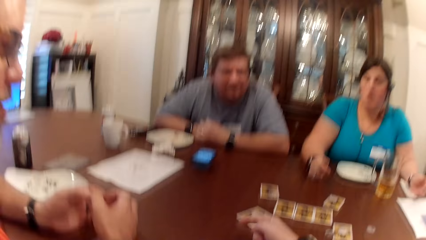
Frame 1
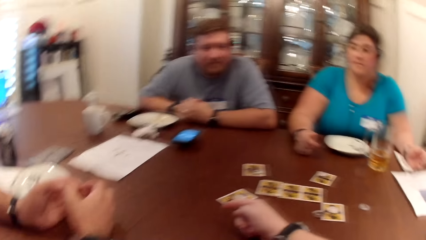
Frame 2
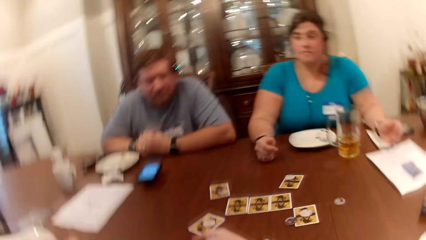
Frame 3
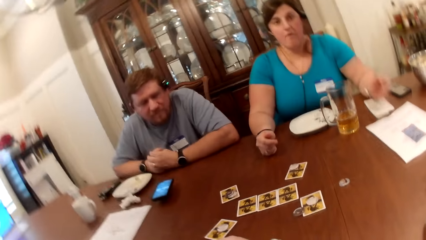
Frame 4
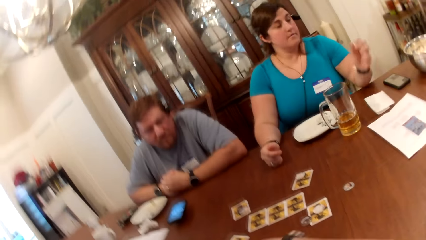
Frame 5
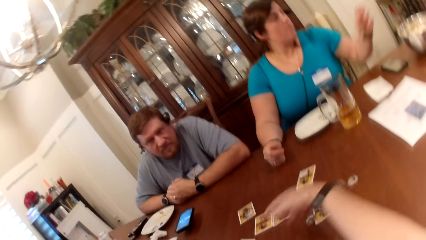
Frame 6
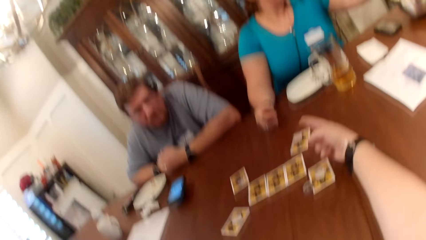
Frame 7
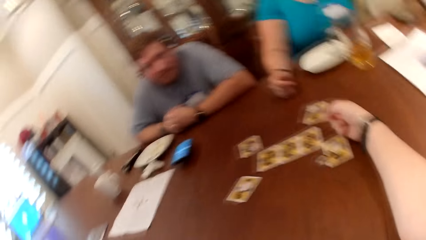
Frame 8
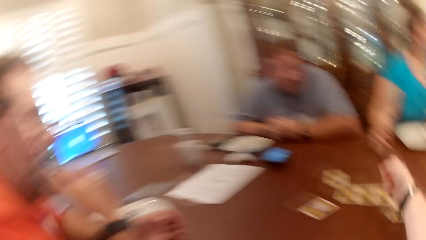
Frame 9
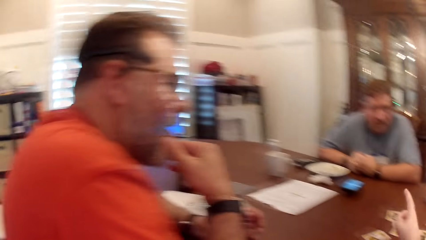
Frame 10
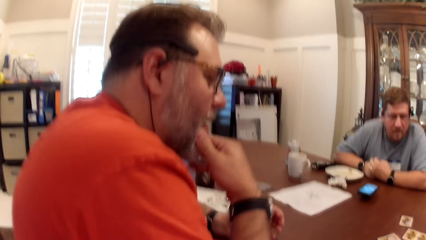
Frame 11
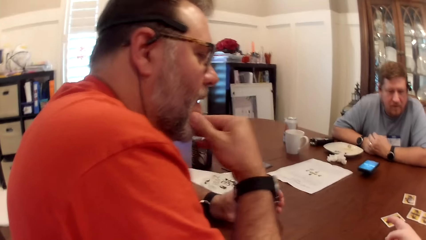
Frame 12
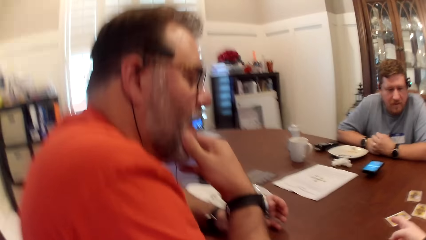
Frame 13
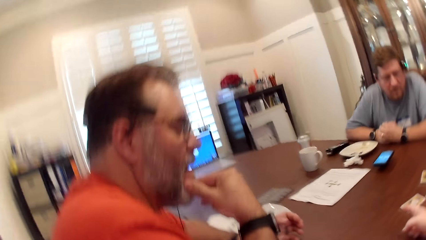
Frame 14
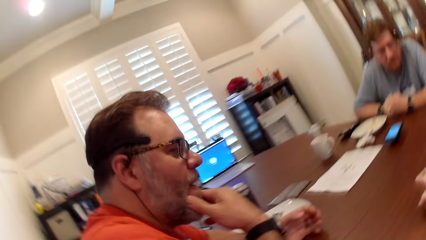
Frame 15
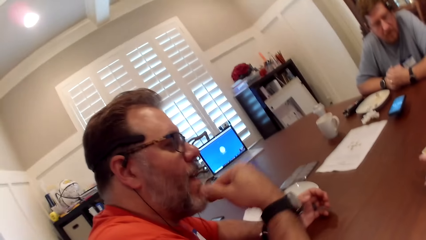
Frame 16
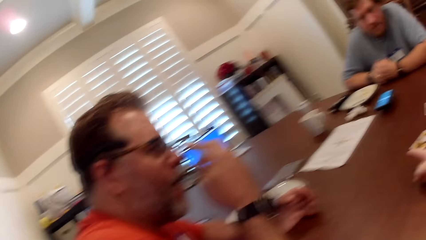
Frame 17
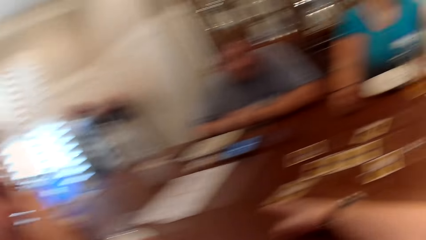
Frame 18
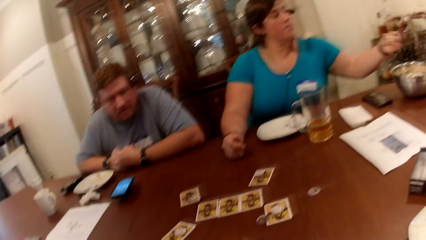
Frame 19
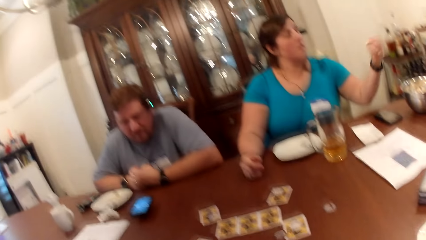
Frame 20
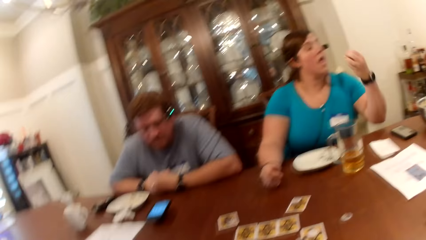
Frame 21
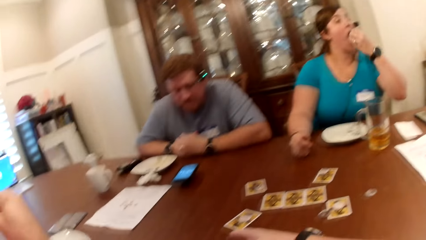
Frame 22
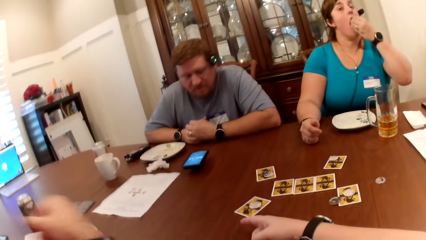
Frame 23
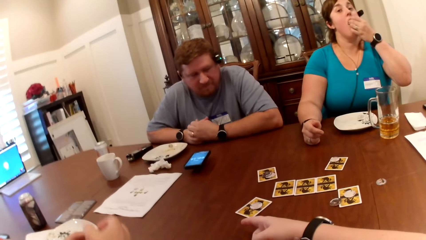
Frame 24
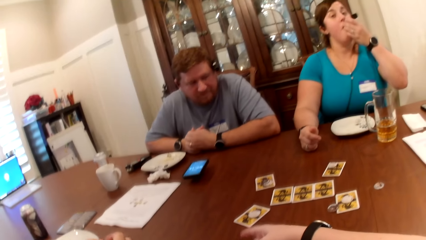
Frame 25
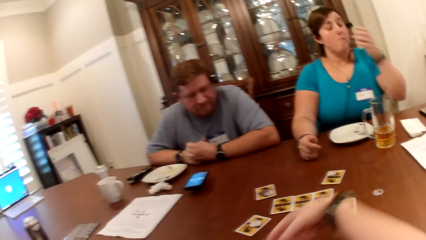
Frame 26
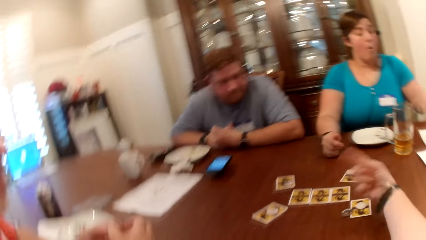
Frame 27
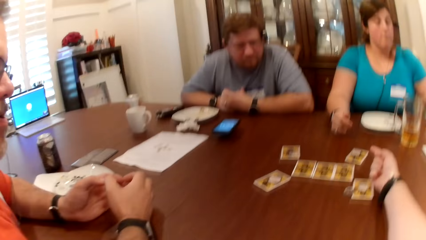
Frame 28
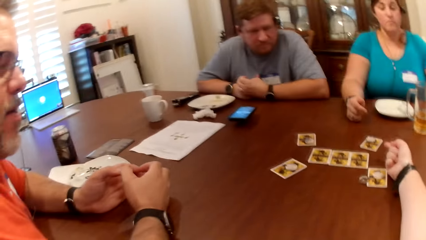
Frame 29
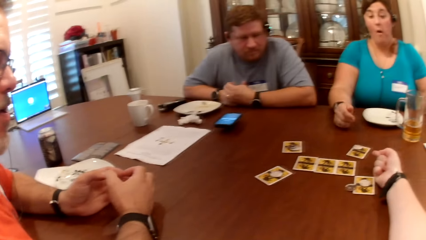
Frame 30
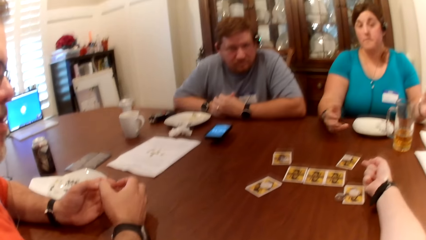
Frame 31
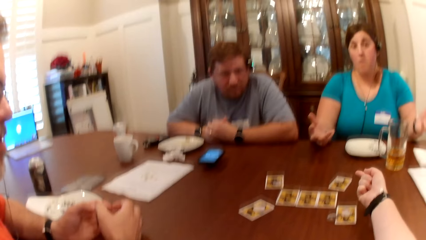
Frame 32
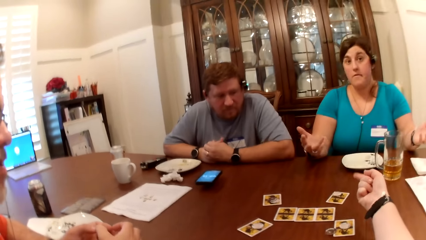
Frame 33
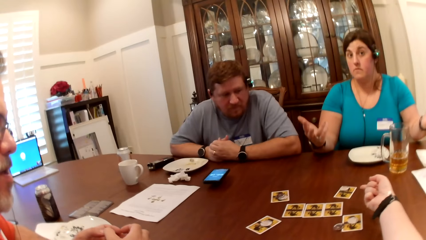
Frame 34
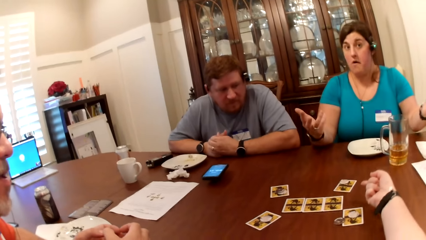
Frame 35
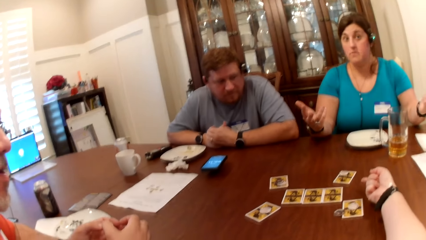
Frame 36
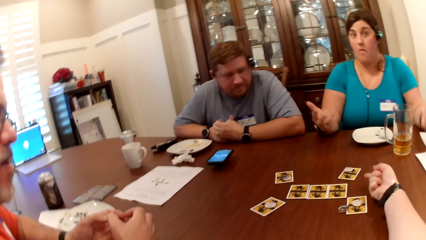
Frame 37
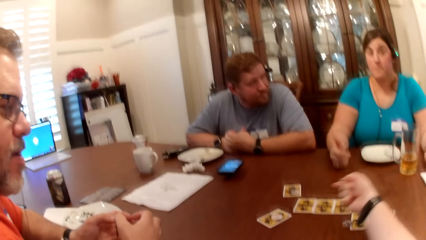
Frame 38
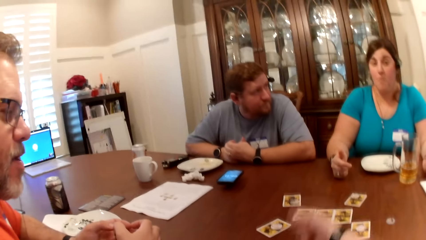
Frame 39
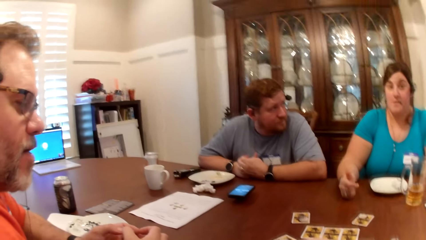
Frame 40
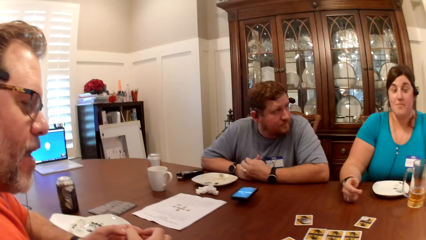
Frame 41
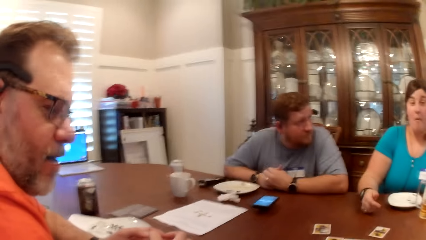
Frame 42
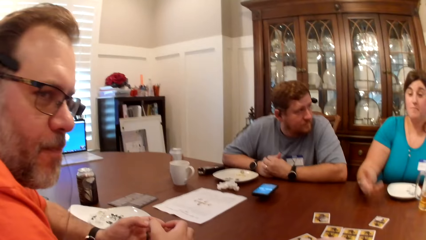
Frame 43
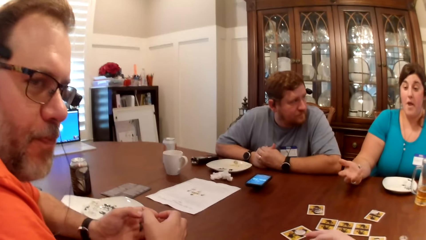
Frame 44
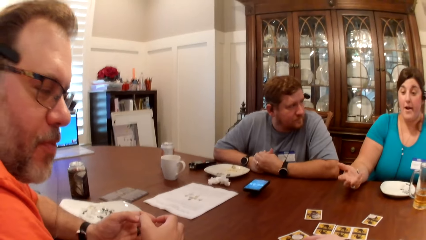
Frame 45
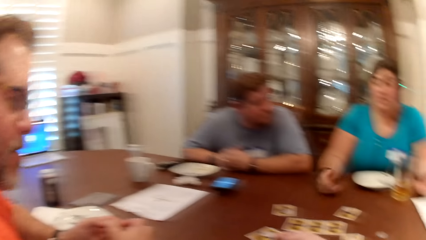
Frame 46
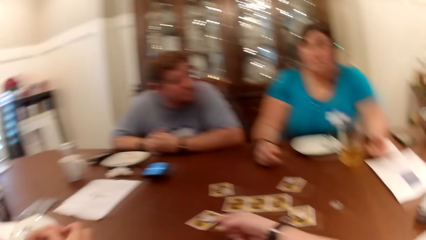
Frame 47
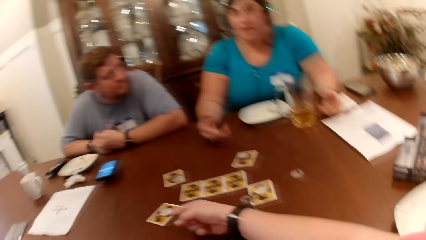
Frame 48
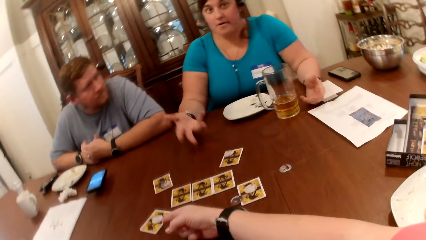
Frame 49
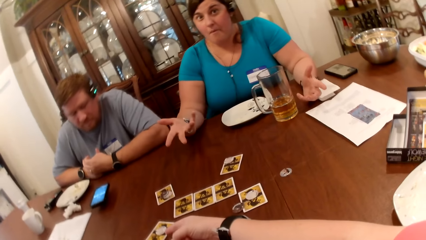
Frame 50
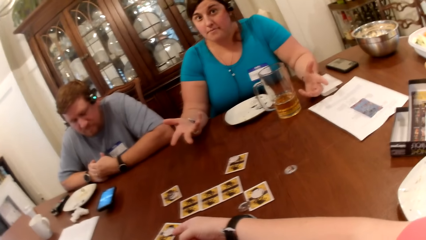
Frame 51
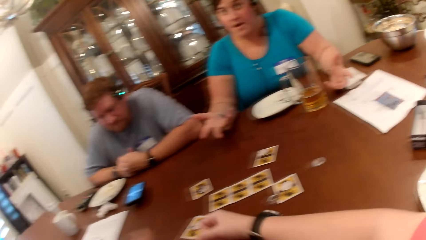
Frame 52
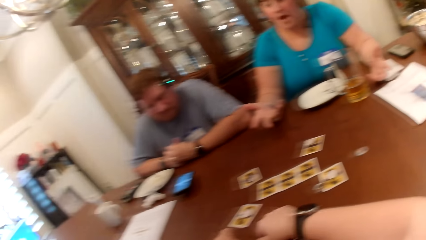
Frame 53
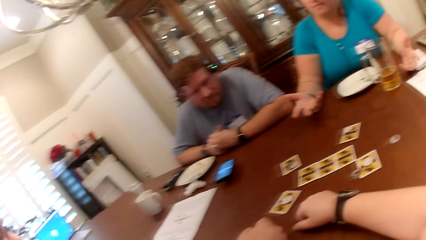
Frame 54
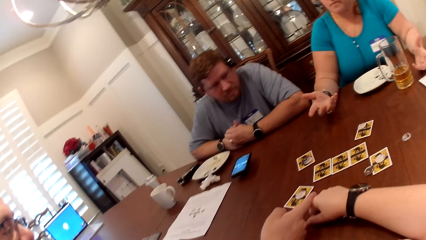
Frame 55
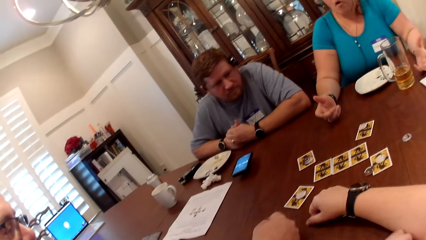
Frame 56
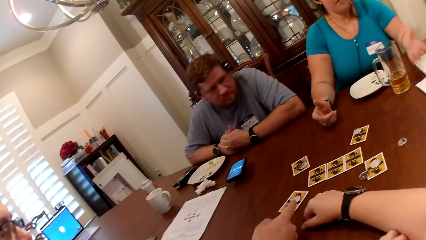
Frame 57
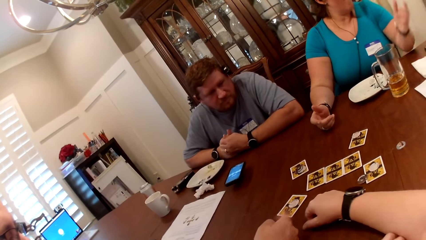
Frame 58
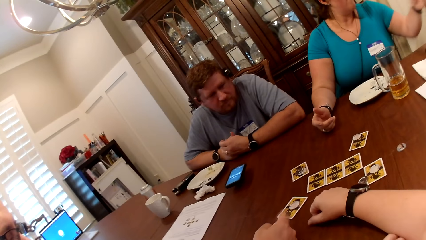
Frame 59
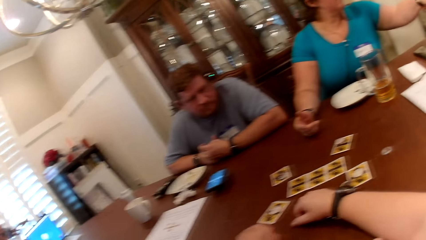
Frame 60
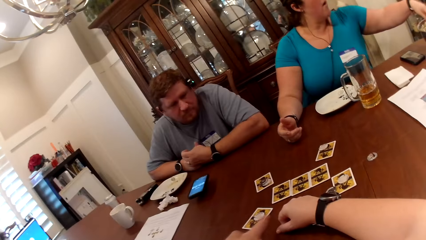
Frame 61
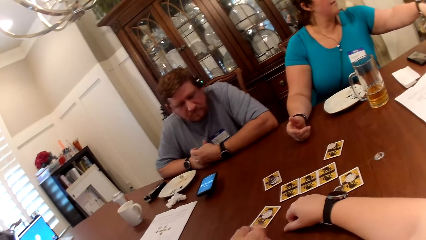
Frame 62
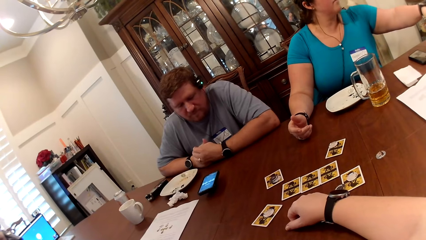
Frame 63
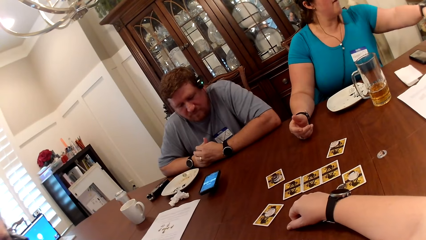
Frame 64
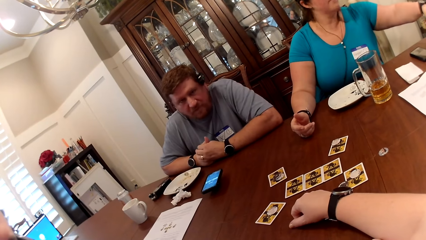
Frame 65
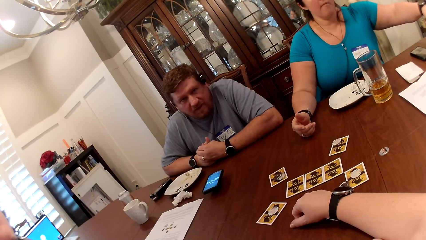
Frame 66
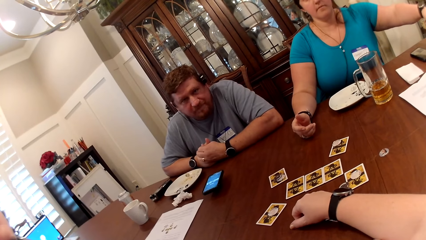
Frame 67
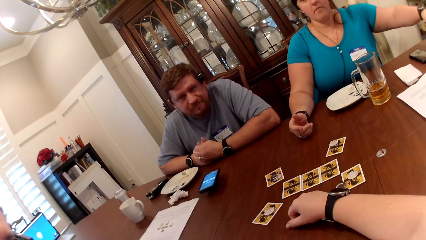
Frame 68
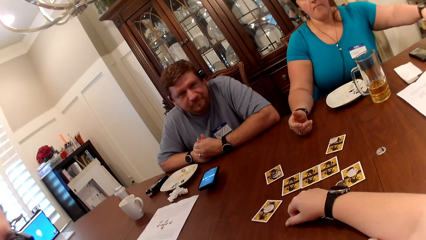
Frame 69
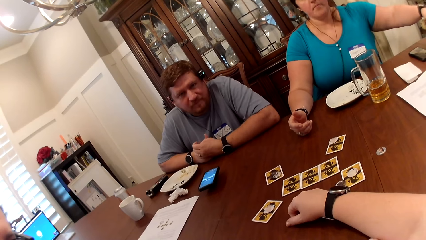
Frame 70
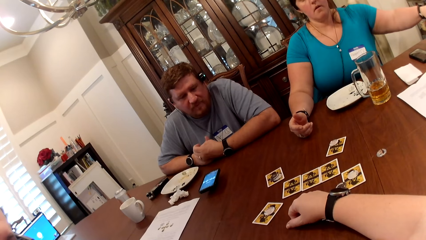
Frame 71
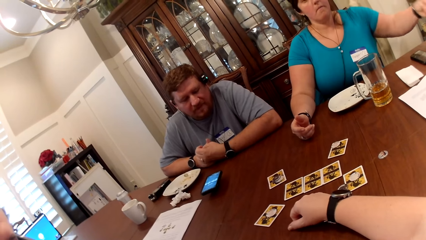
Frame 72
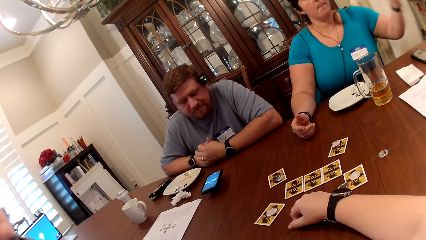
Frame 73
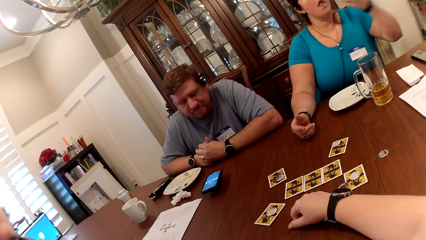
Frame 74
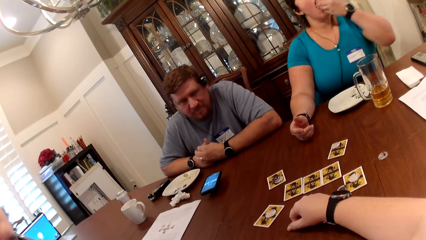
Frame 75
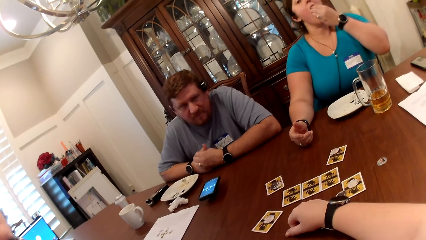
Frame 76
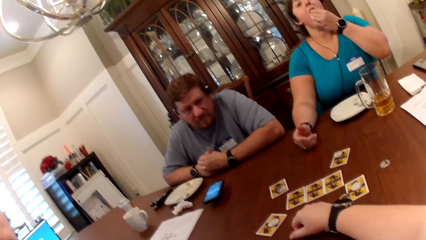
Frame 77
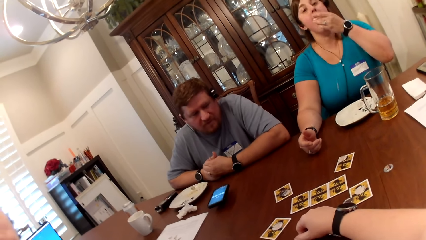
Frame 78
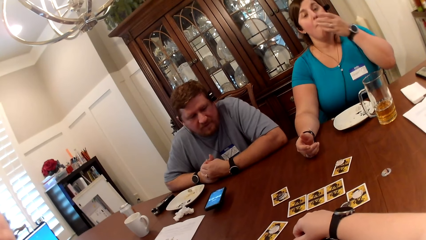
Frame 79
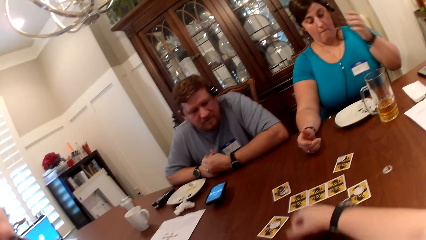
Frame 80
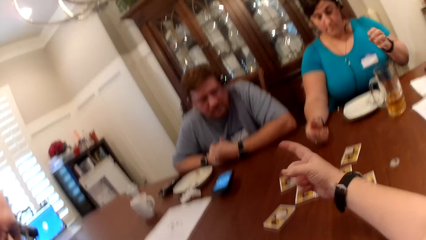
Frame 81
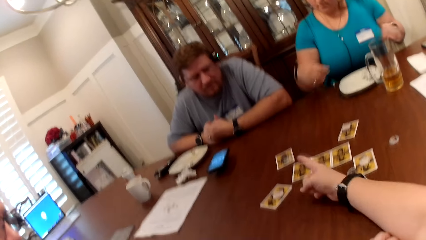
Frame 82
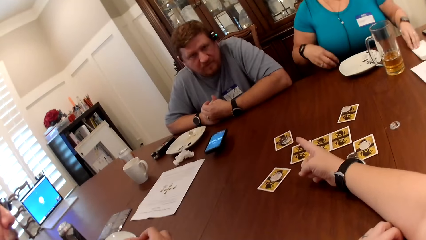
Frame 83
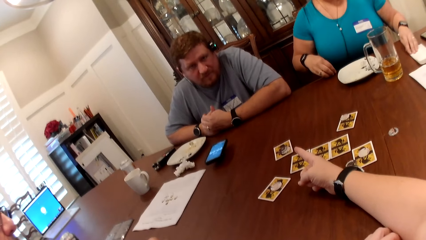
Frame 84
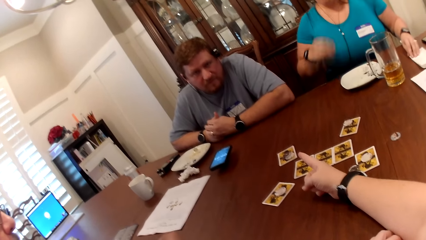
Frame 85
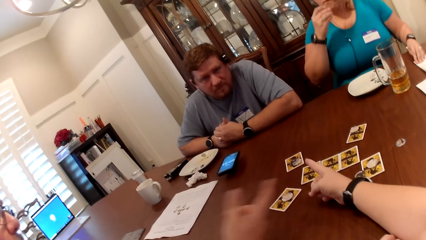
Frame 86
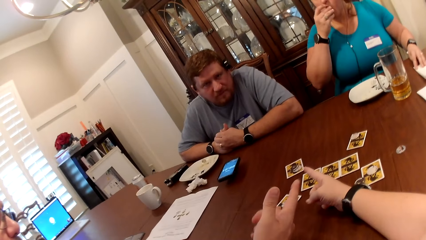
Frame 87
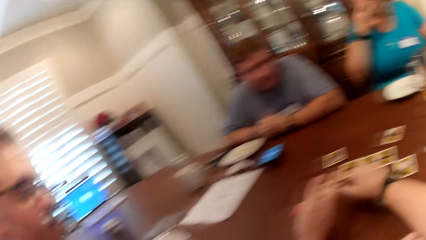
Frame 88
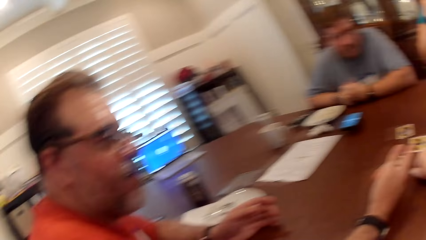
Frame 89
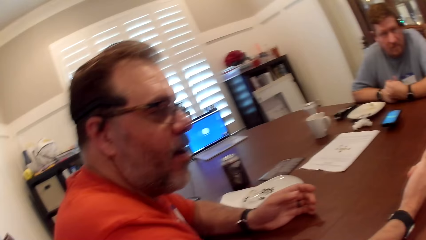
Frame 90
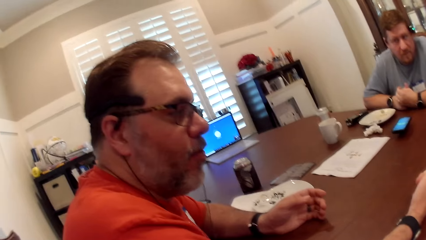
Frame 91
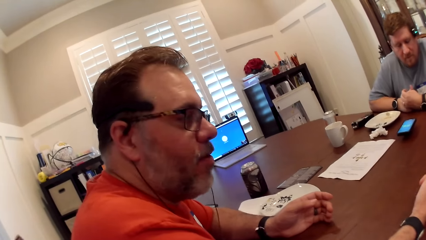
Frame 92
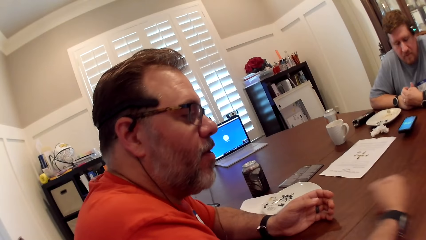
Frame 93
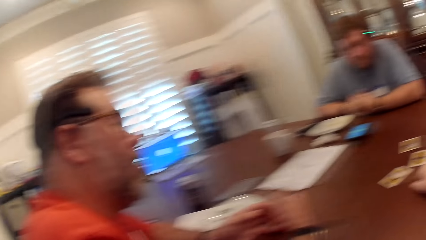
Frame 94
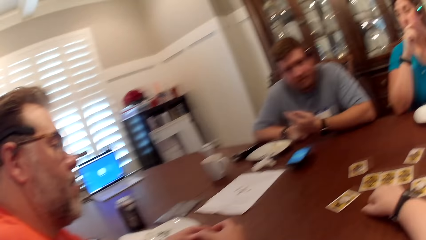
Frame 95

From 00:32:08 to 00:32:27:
A woman picks popcorn from a bowl of popcorn with her left hand. The camera wearer moves her hand on the table. A man rubs his chin with his left hand. The woman eats popcorn with her left hand. The woman drops both hands on the table. The woman picks popcorn from the bowl of popcorn with her left hand. The woman eats popcorn with her left hand. The woman eats a popcorn from the table with her right hand.
